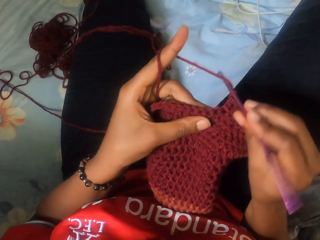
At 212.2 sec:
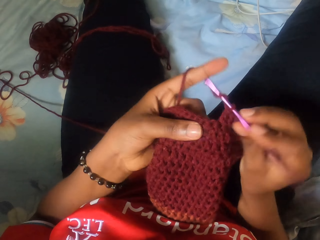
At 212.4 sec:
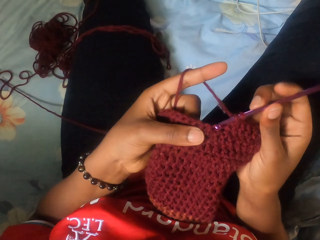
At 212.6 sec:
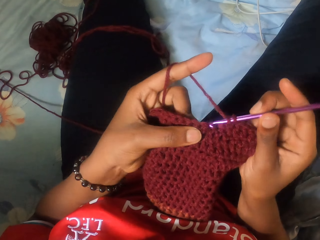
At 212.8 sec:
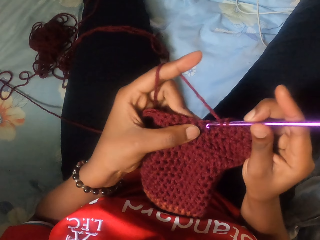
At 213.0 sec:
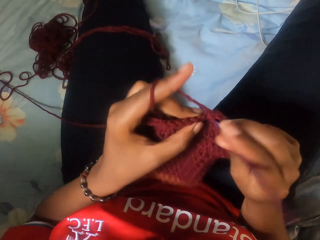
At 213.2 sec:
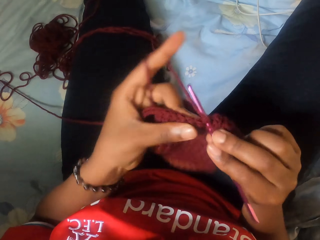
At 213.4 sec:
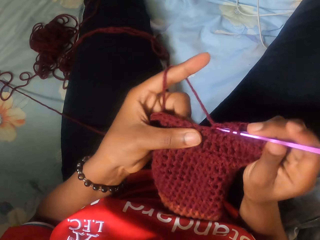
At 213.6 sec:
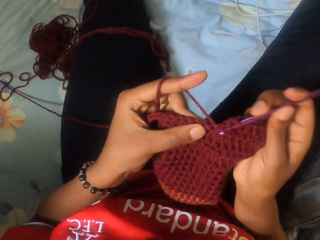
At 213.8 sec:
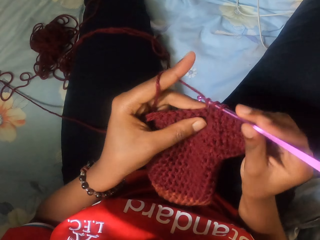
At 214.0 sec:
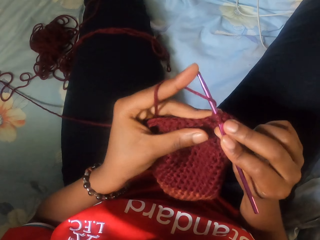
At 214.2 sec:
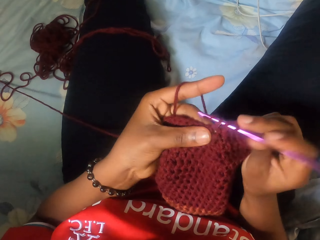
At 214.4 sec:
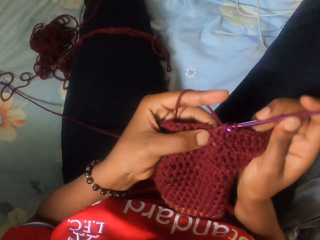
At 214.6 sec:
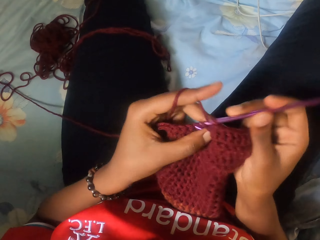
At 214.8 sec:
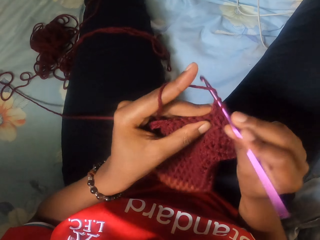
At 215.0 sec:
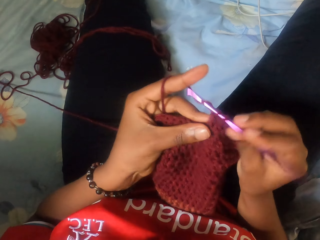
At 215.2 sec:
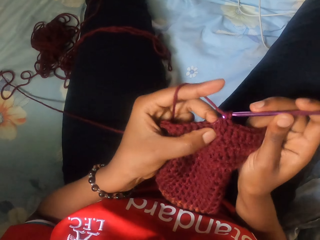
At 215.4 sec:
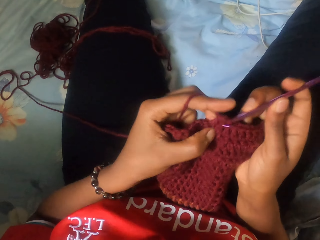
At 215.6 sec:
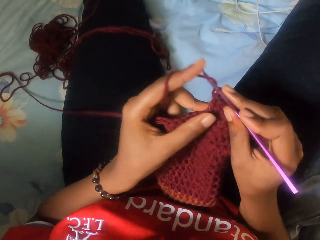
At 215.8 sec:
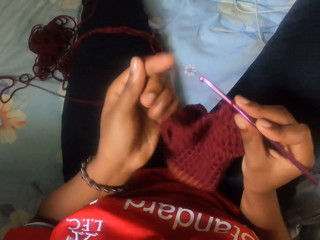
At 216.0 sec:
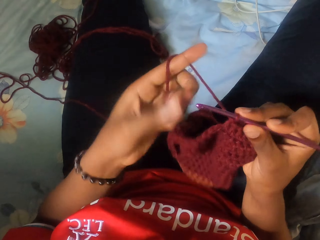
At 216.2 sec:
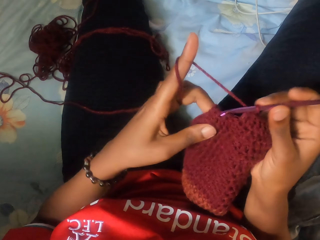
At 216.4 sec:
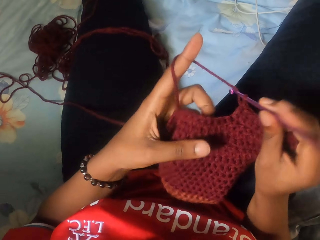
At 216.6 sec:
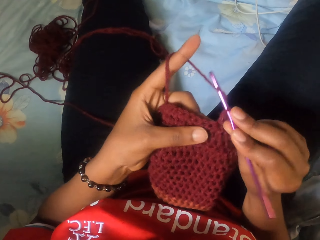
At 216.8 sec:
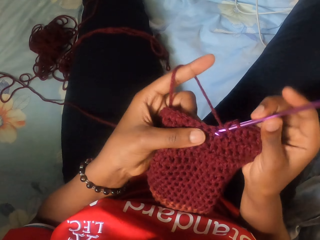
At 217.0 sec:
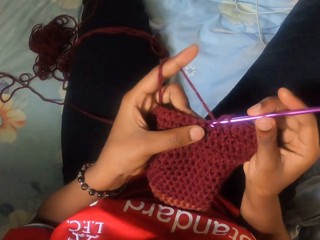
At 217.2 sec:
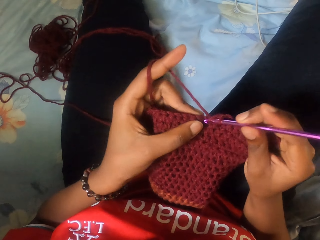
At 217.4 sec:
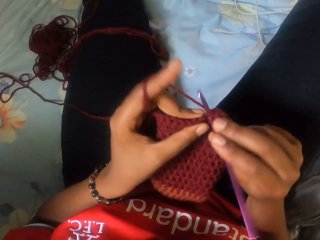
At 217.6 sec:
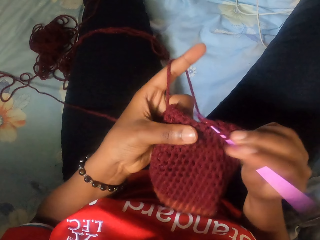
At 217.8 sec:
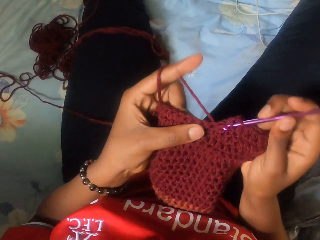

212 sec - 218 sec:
The camera wearer crochets the partly crocheted yarn with the crochet hook in her right hand.

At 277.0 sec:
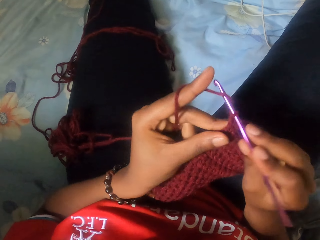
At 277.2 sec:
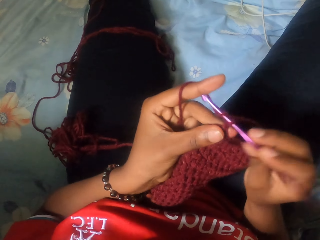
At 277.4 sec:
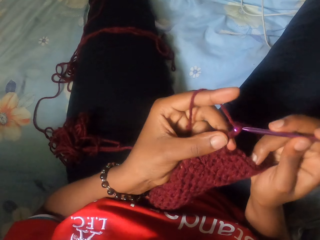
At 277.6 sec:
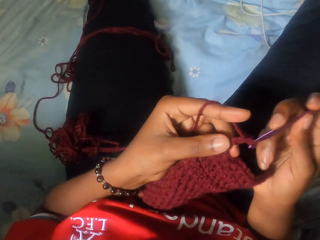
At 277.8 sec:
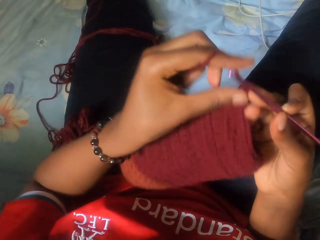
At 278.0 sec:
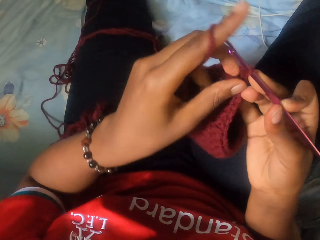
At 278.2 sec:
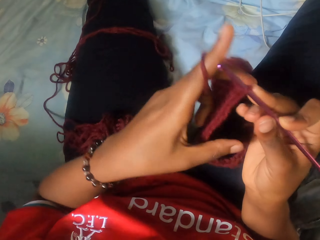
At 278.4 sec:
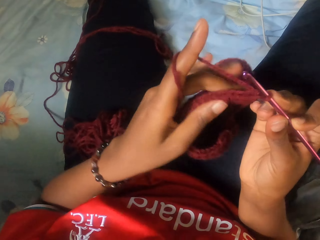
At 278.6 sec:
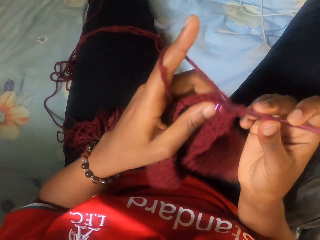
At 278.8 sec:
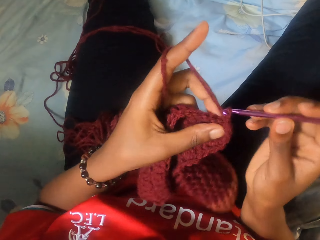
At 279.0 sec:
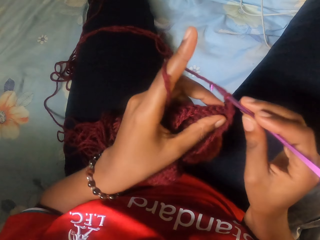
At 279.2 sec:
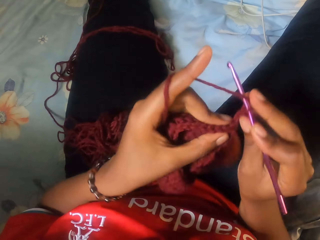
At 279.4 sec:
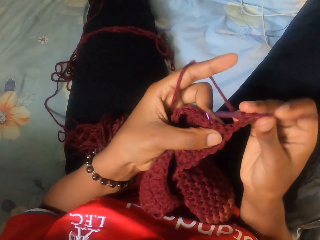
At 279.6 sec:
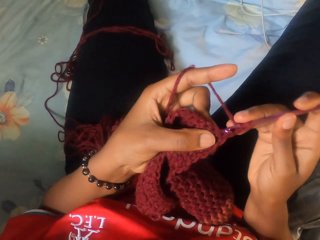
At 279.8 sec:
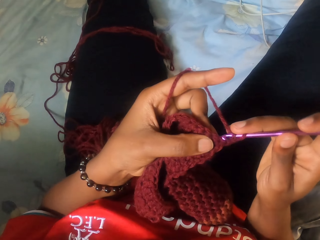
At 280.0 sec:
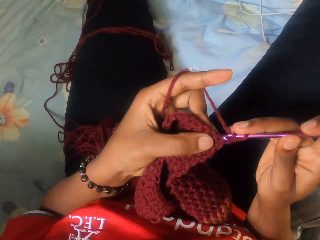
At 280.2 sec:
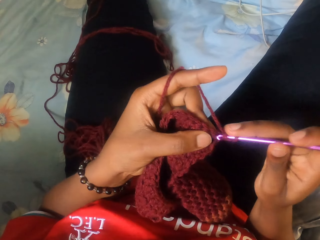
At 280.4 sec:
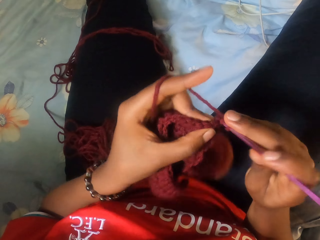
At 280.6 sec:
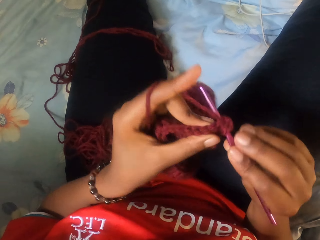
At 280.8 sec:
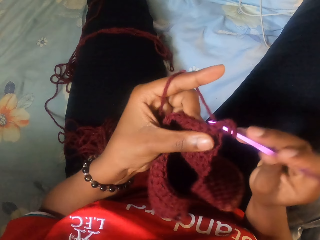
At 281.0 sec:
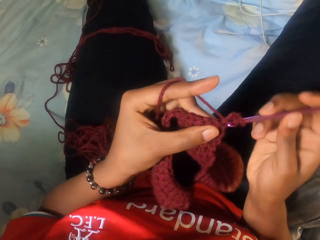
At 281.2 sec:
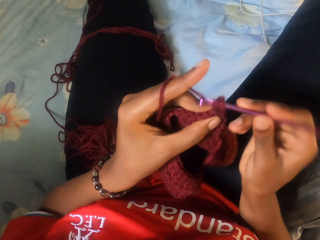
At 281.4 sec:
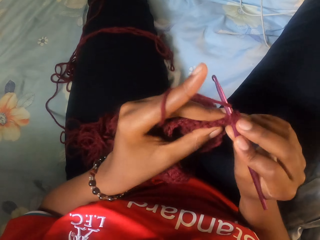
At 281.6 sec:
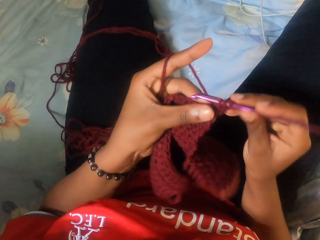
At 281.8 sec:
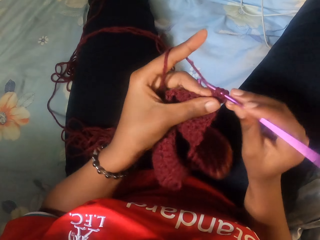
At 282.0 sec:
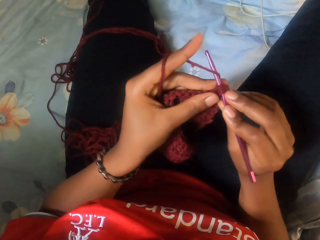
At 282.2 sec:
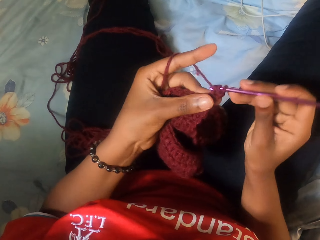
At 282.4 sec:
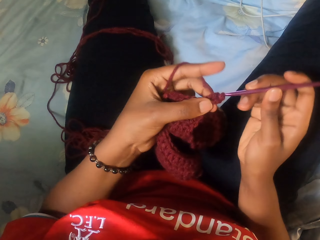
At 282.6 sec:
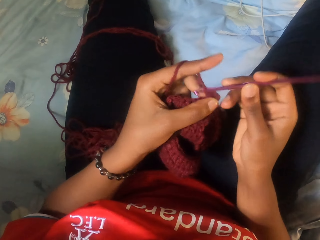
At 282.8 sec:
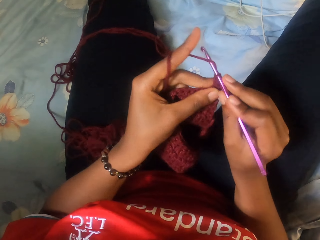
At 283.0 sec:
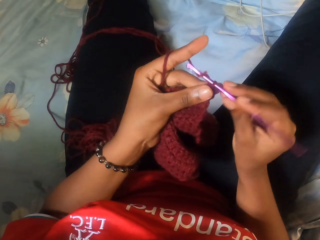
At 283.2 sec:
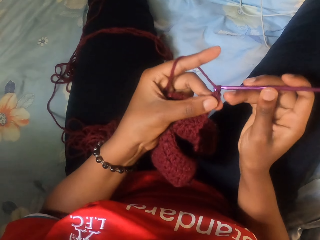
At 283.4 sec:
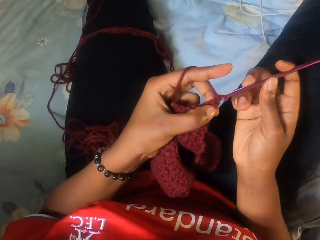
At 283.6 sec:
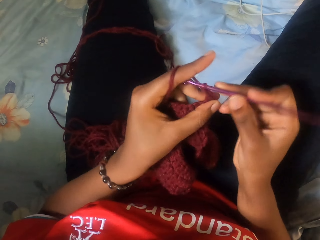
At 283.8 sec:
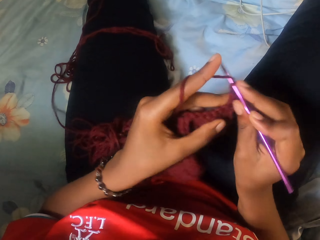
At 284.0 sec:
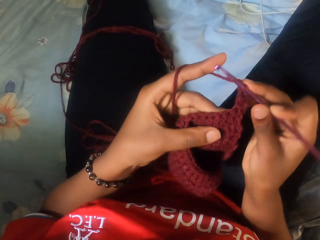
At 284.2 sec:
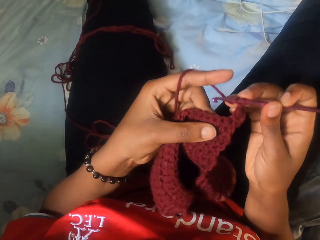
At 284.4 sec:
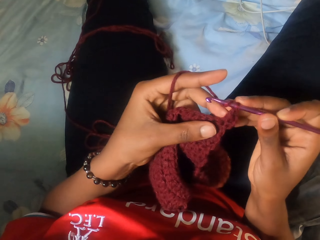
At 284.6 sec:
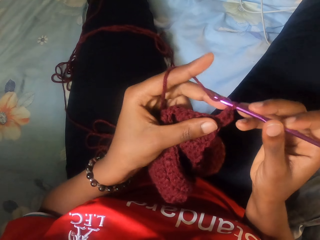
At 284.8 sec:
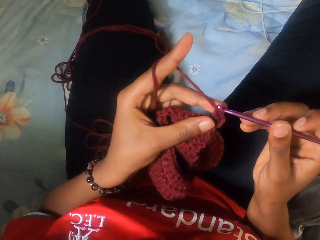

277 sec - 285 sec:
The camera wearer turns the partly crocheted yarn with her left hand. She crochets the partly crocheted yarn with the crochet hook in her right hand.

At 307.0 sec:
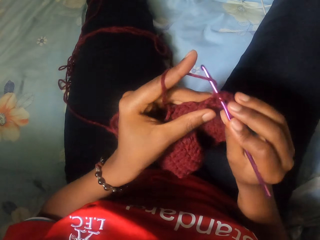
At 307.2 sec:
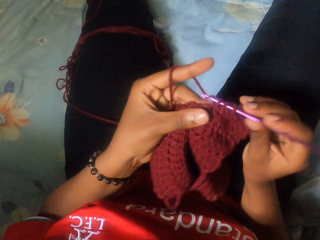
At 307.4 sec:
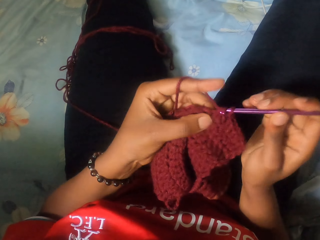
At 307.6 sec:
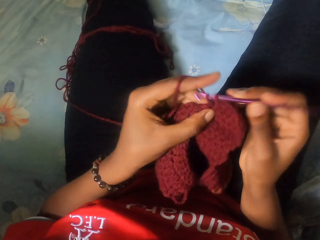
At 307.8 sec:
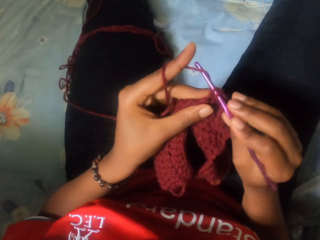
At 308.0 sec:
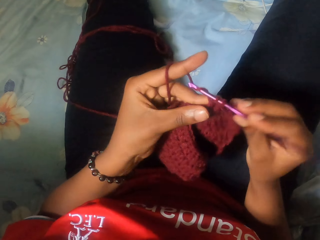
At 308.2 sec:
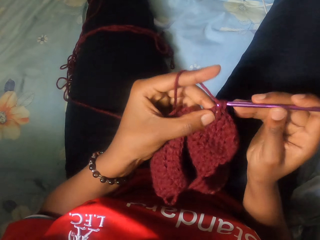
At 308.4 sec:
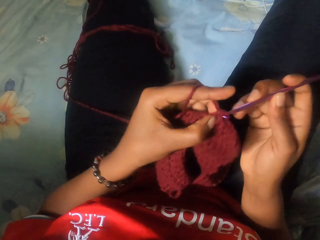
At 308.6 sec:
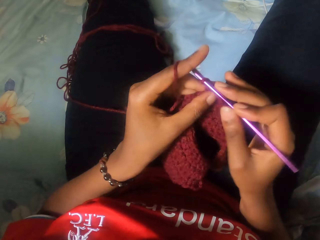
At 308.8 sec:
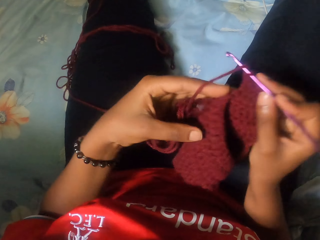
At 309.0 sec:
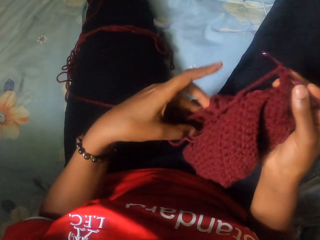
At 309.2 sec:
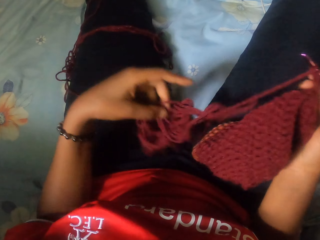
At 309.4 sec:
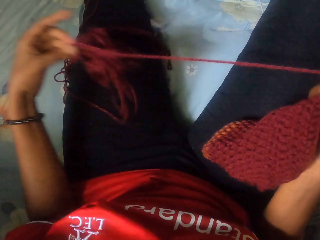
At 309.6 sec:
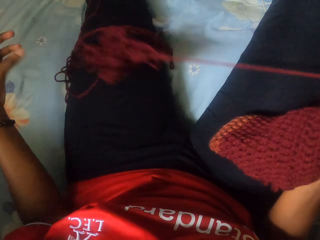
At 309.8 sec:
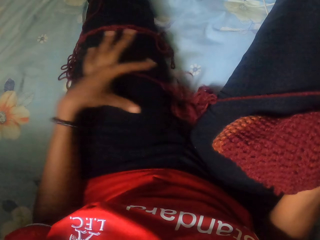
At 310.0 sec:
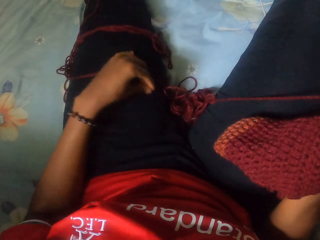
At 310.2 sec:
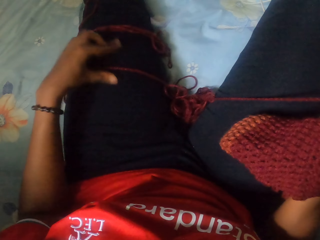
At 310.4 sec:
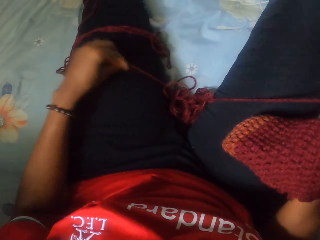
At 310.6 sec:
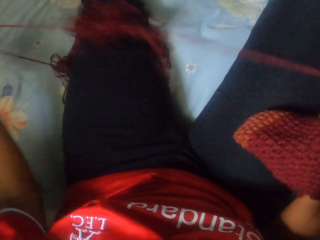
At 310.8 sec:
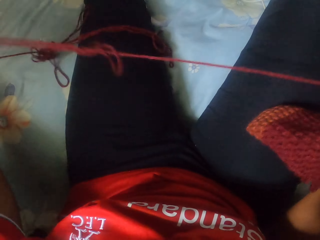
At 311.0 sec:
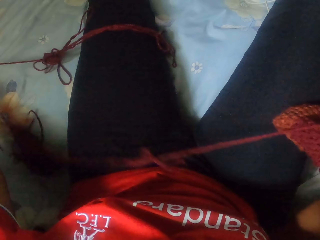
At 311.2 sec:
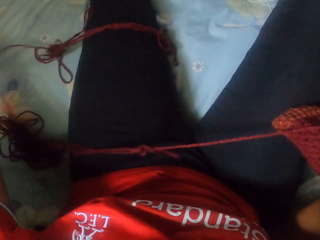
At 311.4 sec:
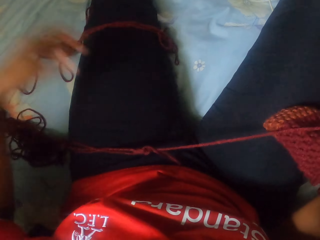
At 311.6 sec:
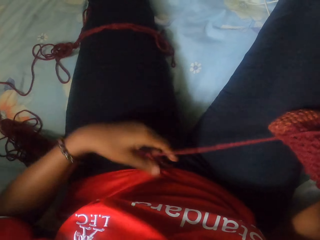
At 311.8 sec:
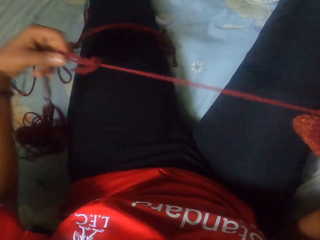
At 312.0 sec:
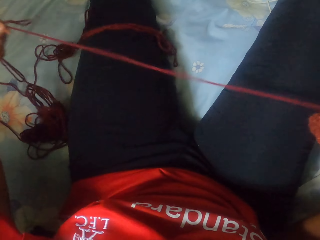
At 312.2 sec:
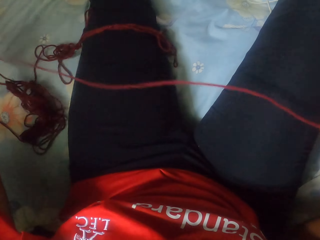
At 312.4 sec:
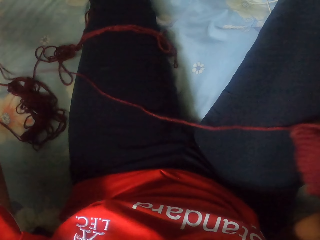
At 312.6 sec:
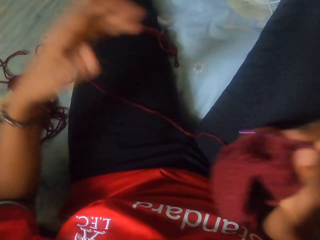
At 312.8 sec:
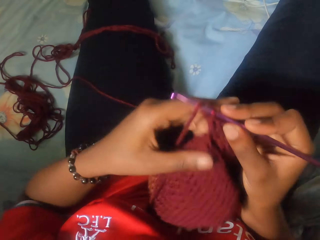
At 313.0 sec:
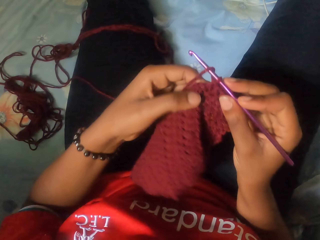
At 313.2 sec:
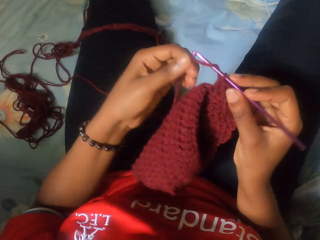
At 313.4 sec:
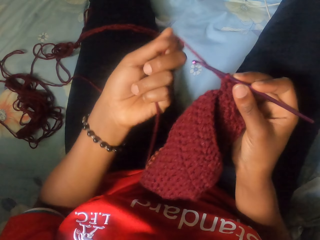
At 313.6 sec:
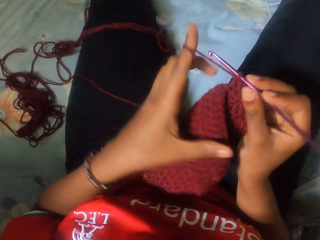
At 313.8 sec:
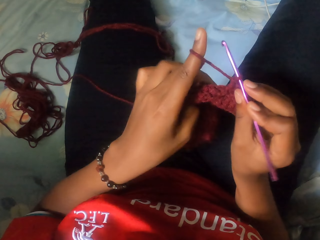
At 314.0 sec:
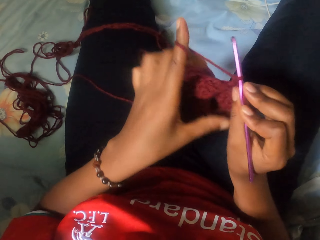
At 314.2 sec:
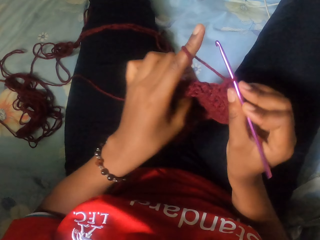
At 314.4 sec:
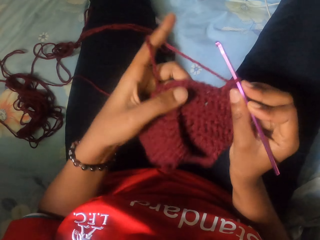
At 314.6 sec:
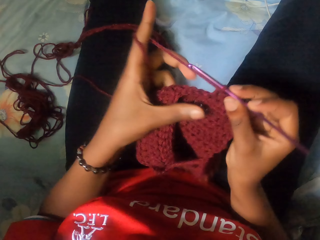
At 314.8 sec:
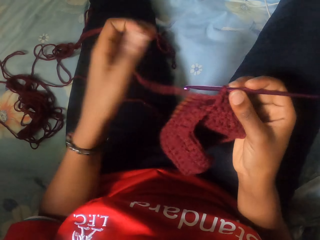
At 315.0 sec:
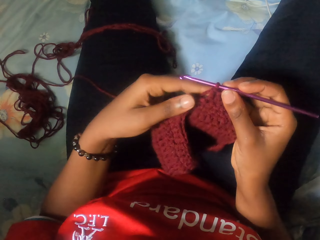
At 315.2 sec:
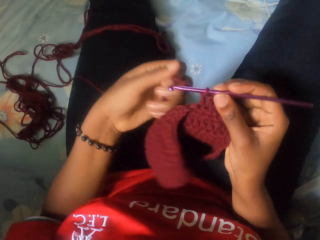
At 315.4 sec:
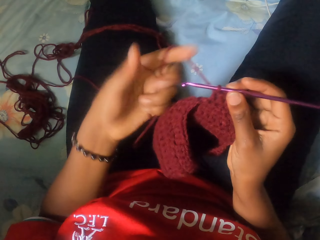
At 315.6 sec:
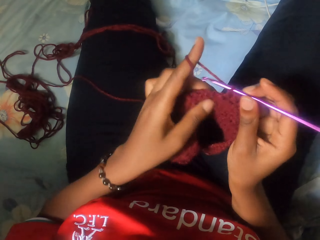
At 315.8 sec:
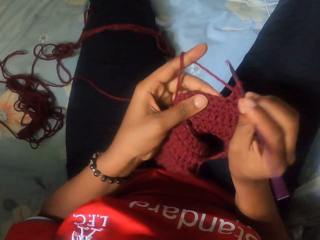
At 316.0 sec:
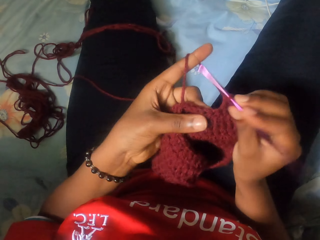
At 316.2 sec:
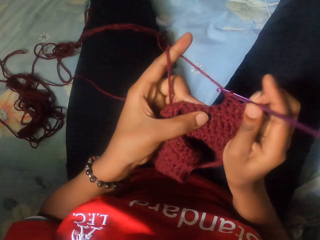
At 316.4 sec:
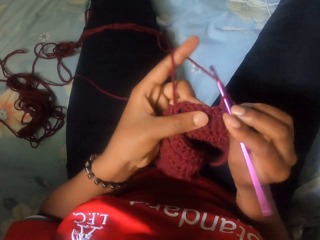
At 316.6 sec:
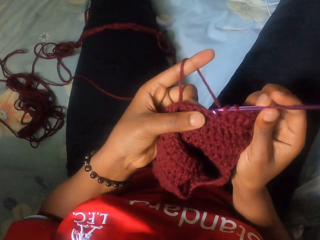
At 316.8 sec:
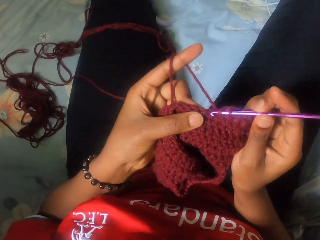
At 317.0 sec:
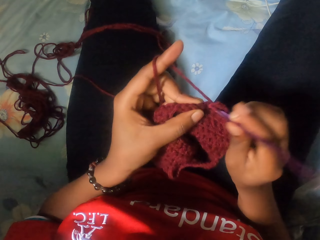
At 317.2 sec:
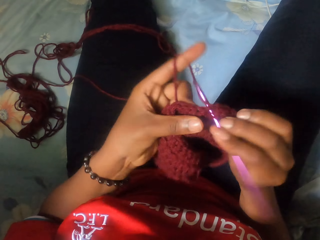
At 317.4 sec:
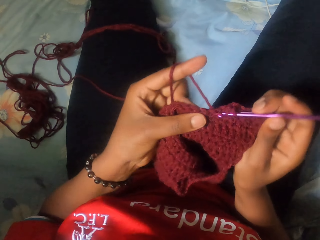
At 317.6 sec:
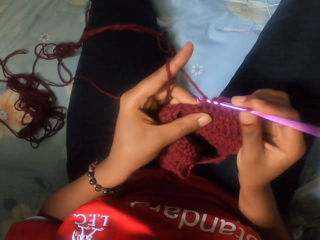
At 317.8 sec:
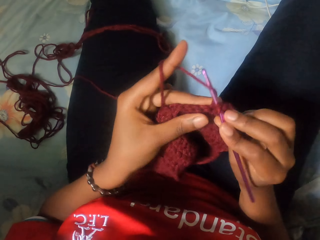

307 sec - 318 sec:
The camera wearer pulls the string. They knit a cloth.
